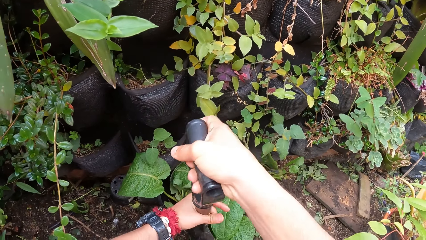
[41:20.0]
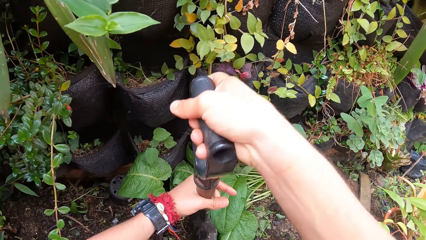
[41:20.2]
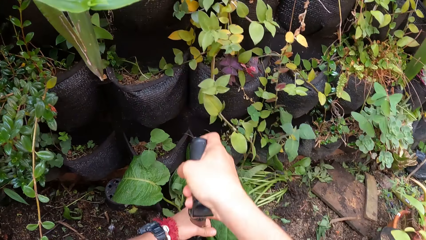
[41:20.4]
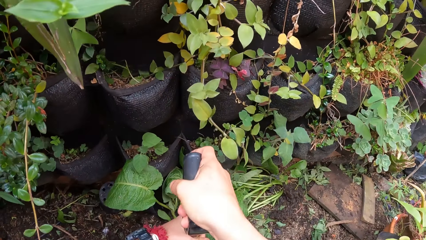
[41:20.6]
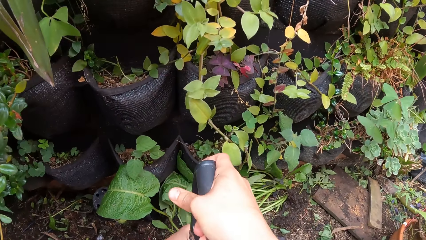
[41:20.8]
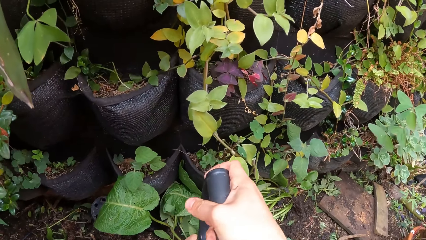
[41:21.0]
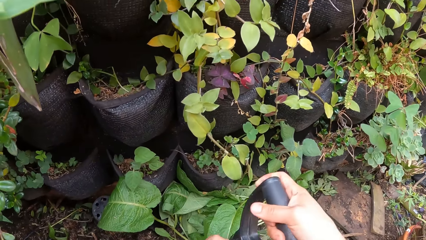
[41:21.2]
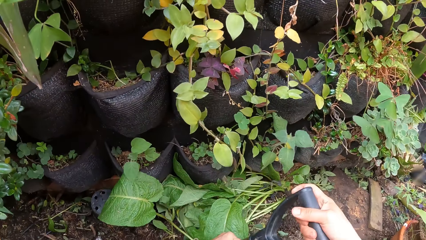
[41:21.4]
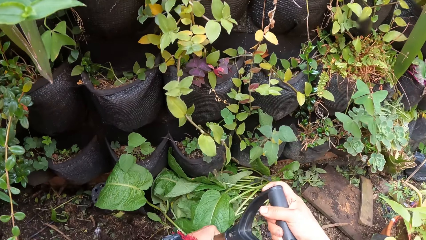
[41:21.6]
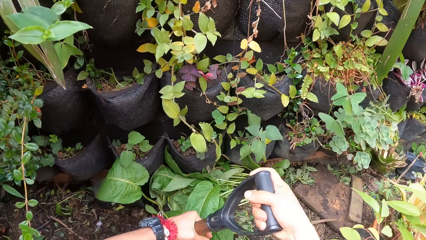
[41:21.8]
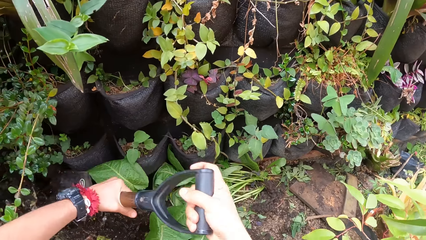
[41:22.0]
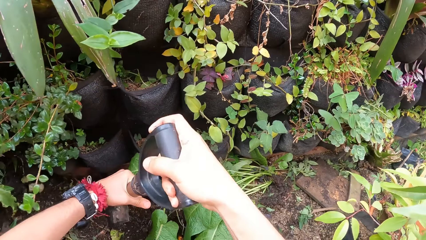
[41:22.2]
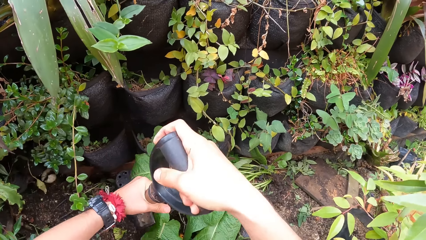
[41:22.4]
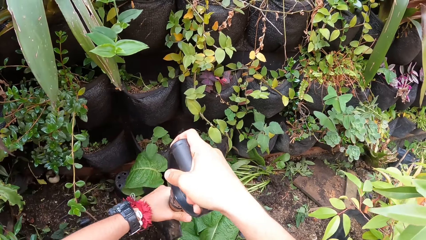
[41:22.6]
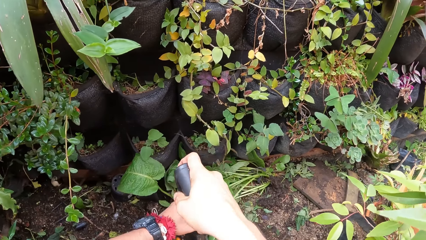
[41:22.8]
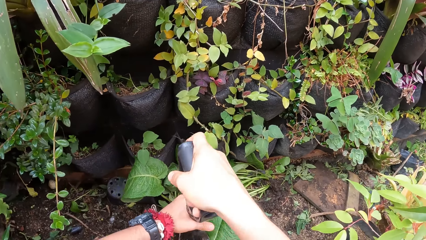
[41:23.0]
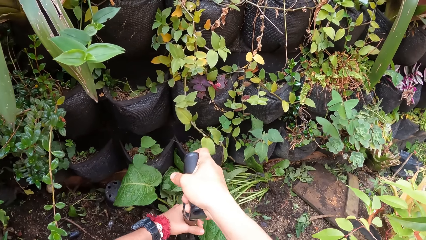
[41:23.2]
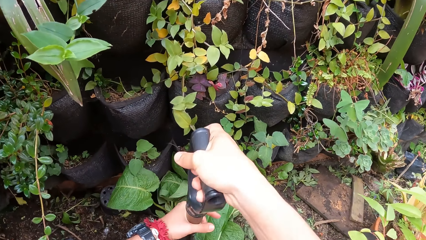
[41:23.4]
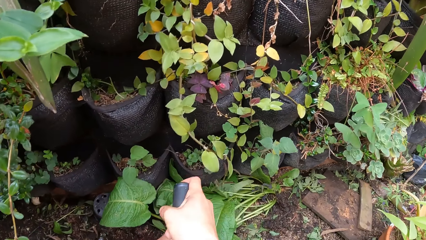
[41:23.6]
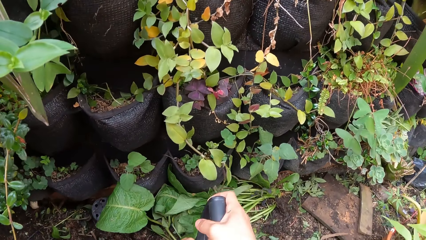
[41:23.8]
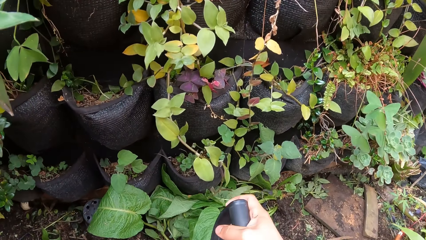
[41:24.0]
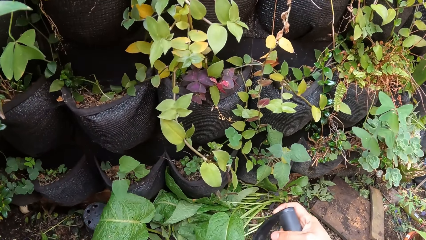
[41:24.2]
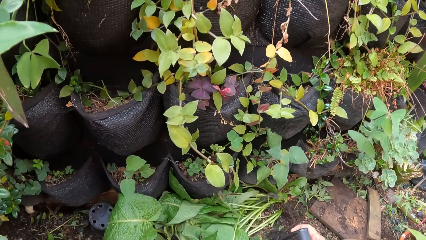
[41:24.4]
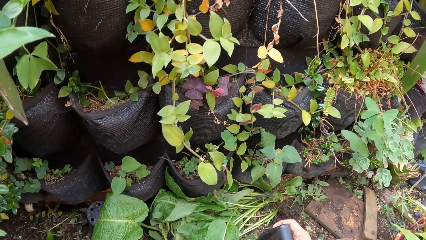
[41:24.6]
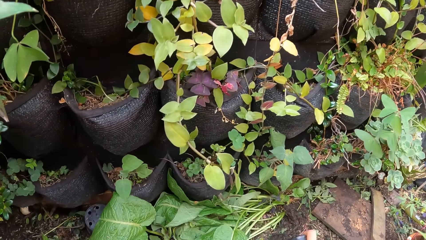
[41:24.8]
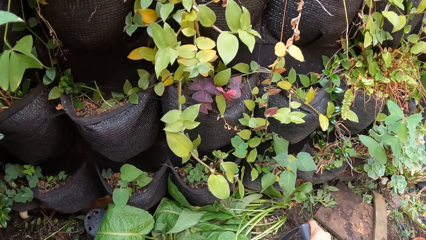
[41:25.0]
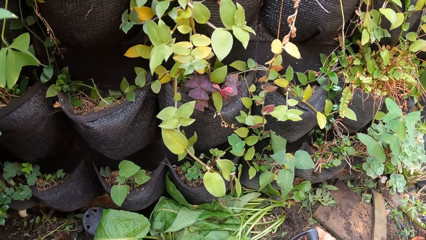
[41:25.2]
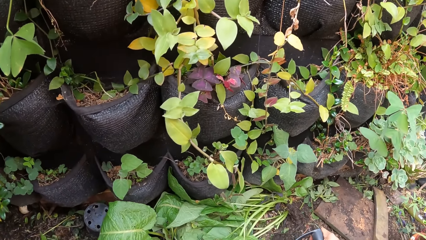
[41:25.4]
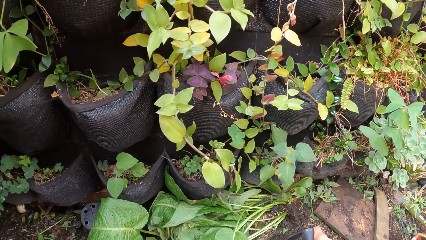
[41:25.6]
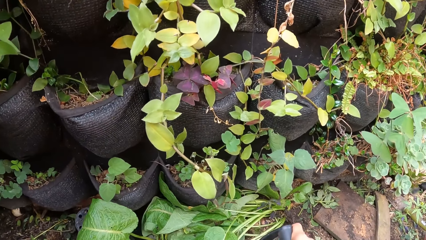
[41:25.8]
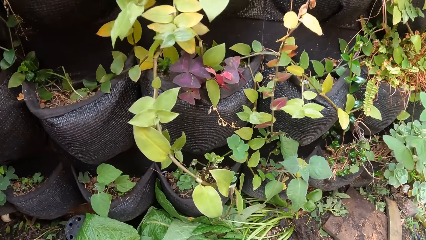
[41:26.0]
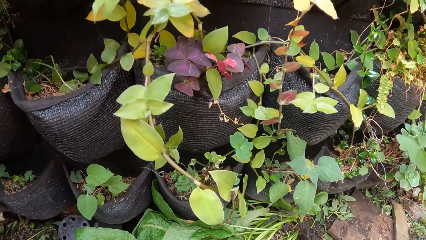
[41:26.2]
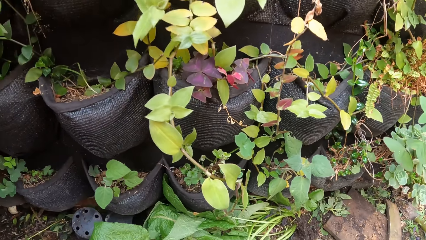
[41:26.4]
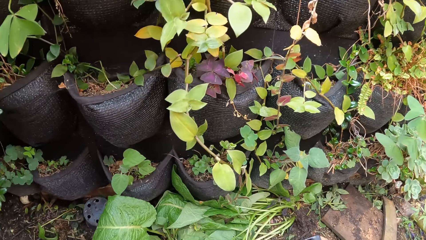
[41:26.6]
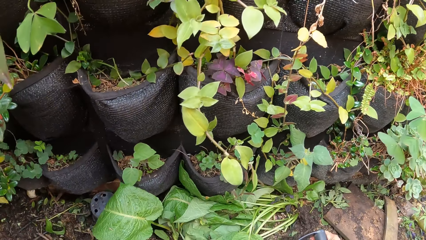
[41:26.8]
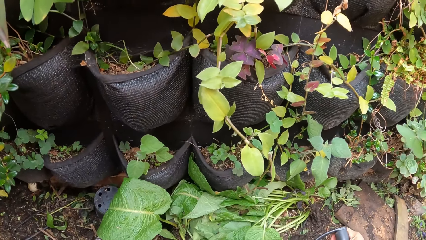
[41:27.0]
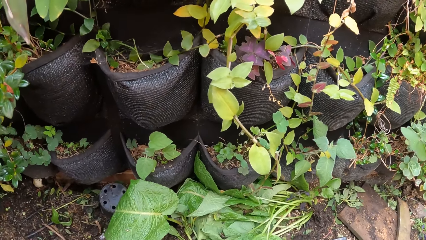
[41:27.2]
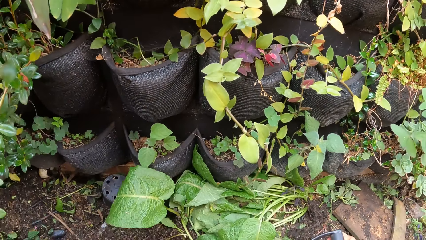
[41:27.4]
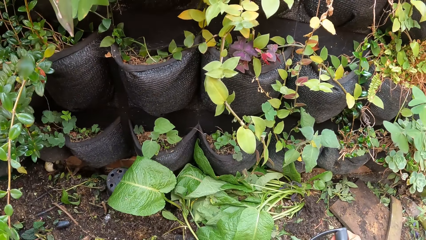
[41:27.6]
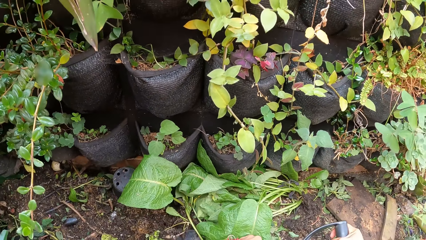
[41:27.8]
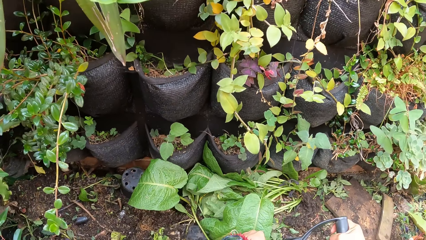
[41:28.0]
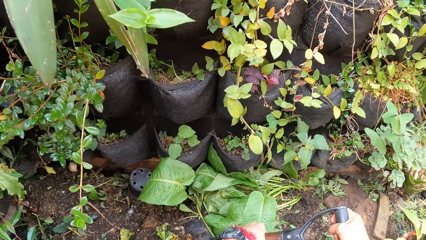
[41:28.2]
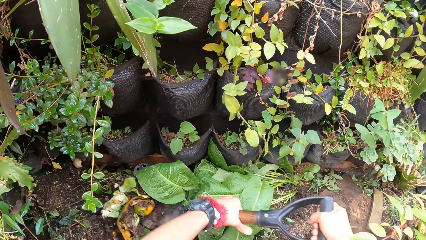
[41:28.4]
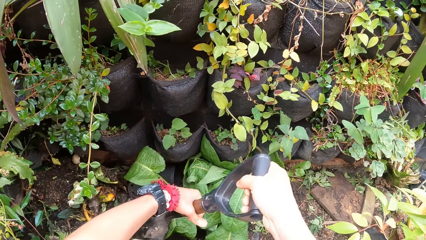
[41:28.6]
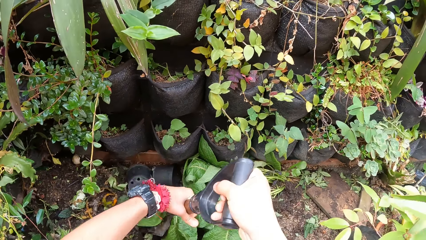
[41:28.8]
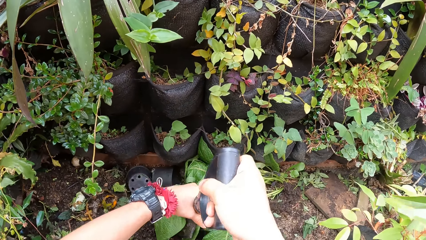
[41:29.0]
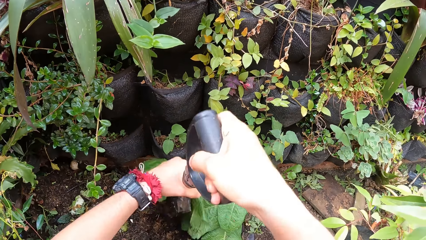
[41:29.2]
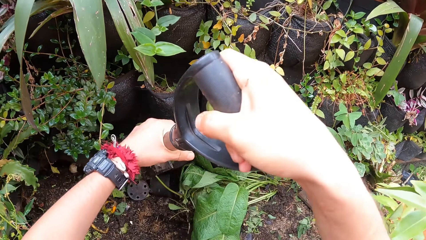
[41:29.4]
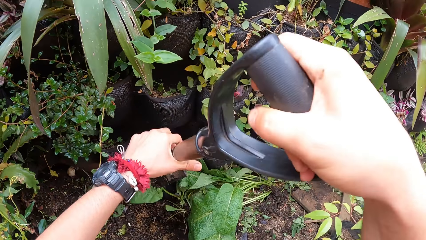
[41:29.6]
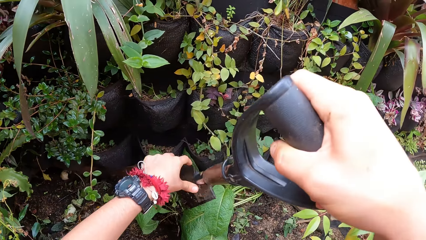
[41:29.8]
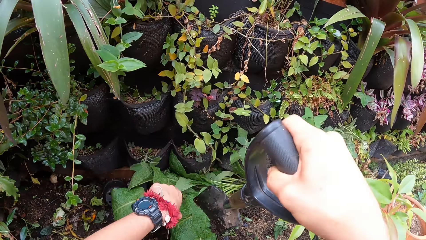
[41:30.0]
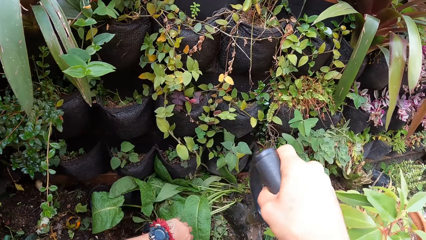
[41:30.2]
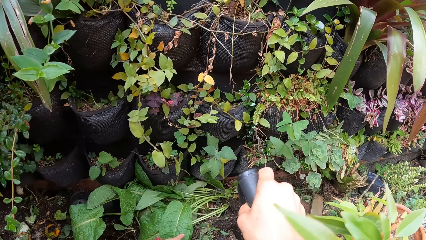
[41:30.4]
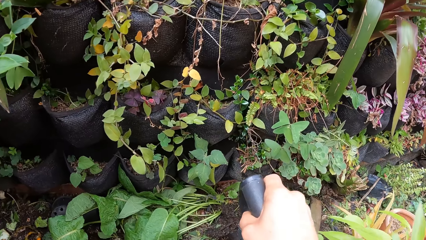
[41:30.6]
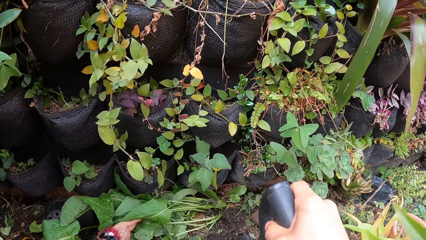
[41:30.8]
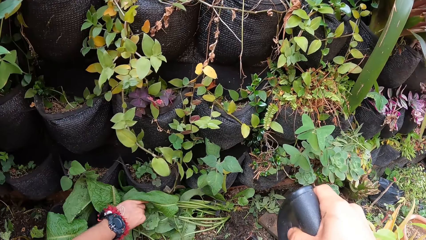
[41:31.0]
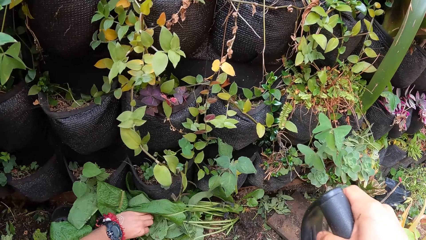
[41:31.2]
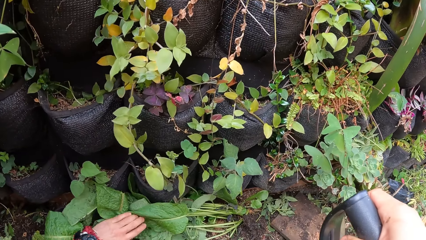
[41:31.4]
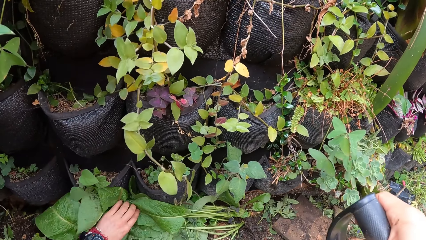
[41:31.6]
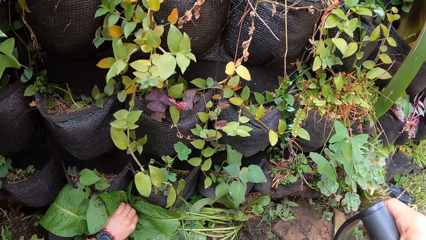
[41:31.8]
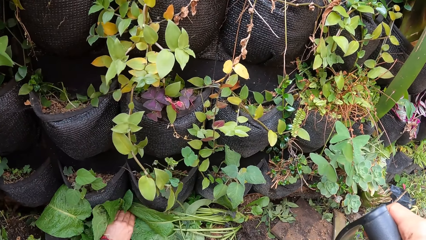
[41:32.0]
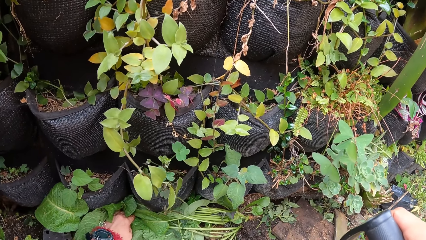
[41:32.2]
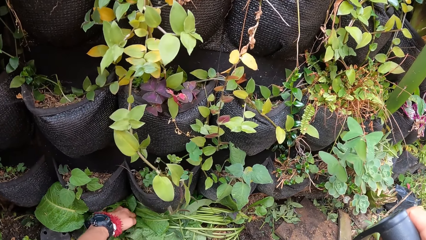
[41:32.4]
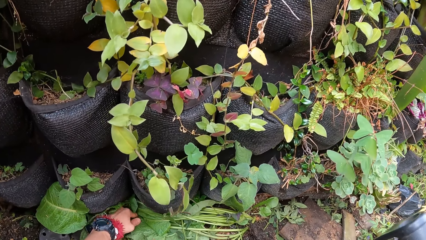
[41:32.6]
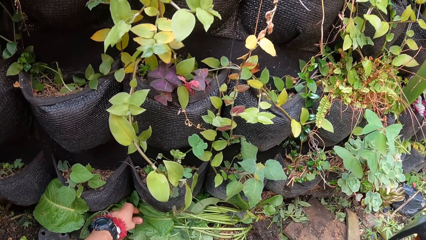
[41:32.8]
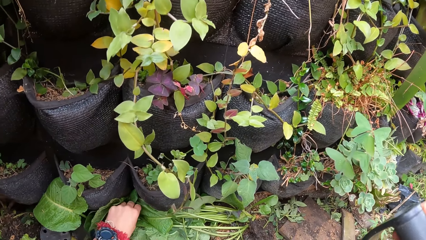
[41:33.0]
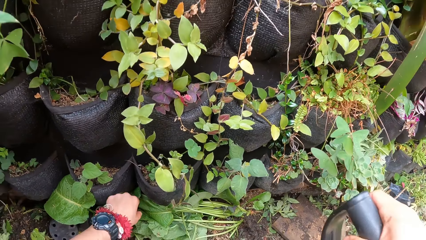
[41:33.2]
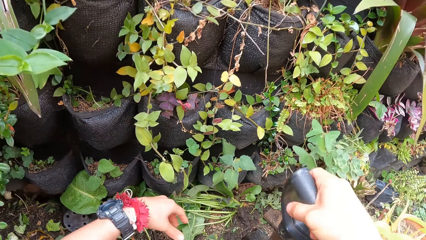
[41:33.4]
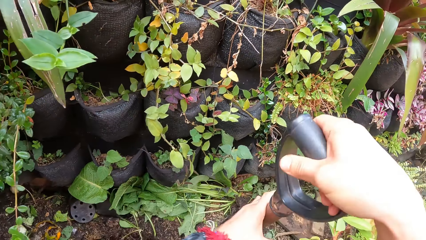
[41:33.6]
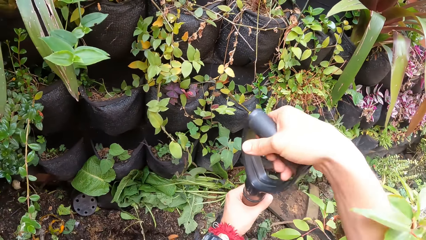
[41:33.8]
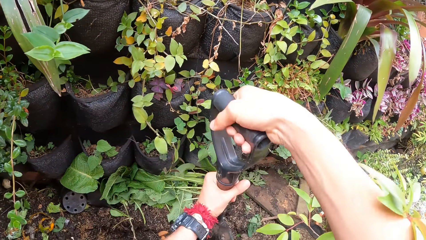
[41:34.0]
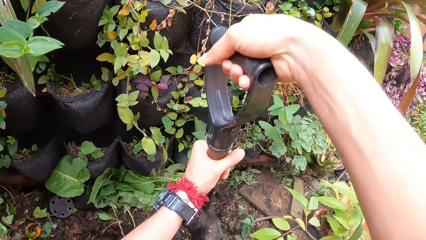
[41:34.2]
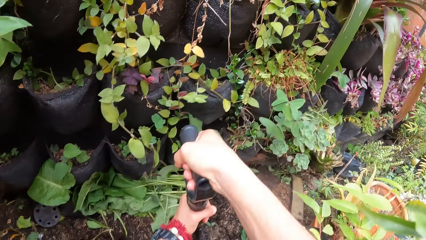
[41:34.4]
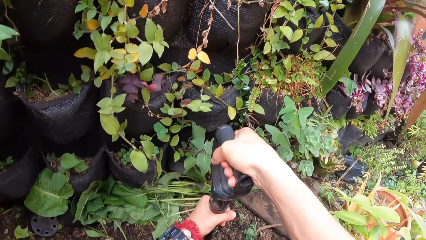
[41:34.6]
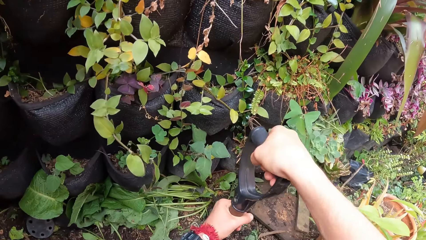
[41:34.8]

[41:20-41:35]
The camera wearer adjusts a plant in the garden bed with her left hand. She takes the plant away. She shovels dirt in the garden bed with the shovel in both hands.
